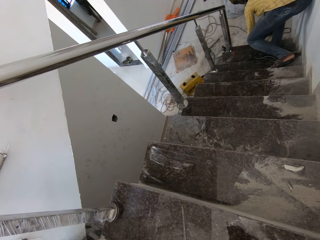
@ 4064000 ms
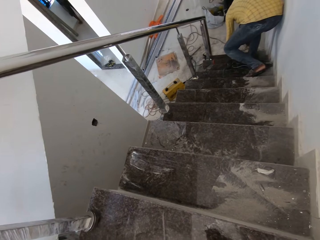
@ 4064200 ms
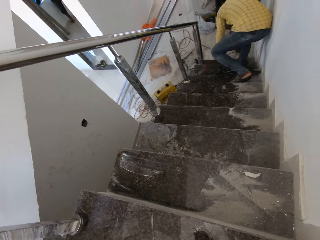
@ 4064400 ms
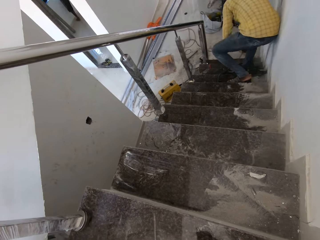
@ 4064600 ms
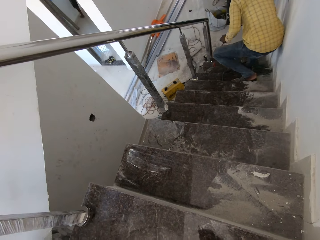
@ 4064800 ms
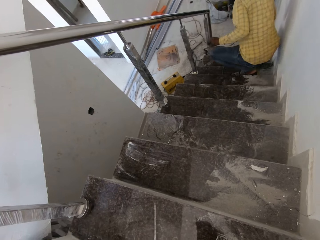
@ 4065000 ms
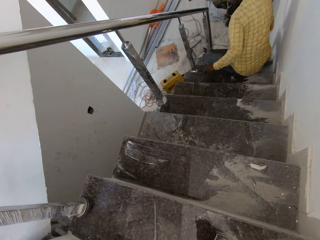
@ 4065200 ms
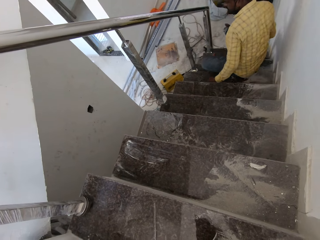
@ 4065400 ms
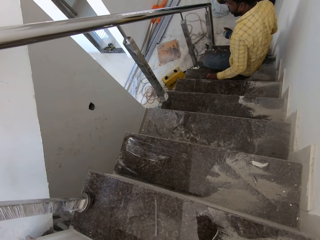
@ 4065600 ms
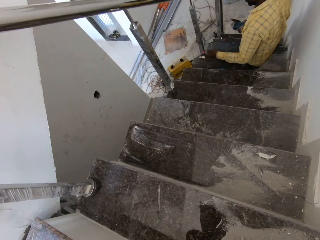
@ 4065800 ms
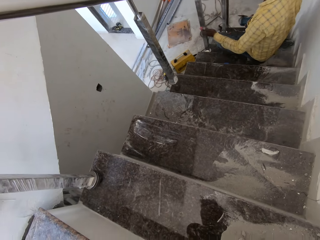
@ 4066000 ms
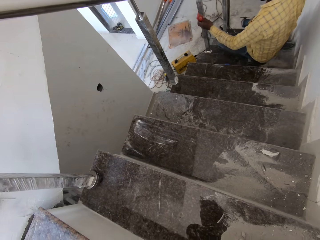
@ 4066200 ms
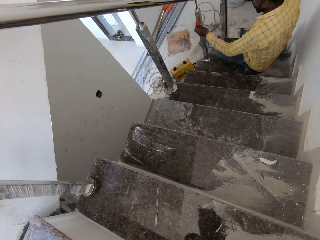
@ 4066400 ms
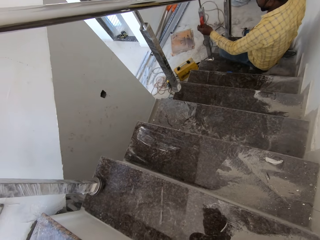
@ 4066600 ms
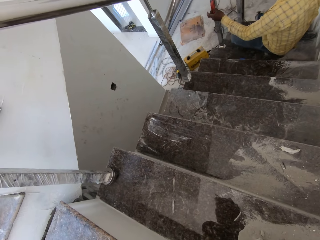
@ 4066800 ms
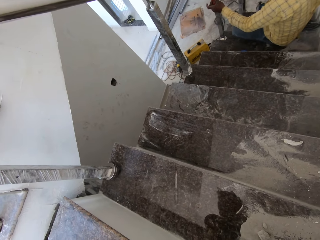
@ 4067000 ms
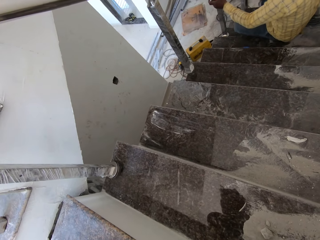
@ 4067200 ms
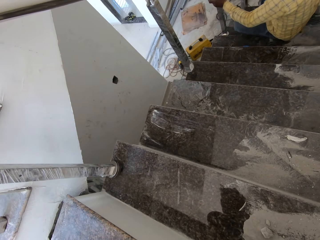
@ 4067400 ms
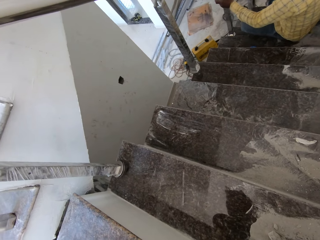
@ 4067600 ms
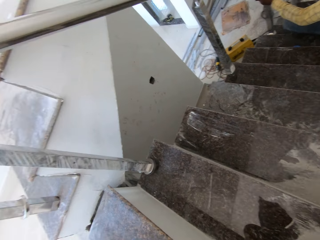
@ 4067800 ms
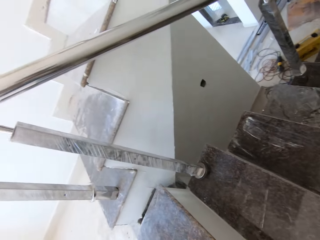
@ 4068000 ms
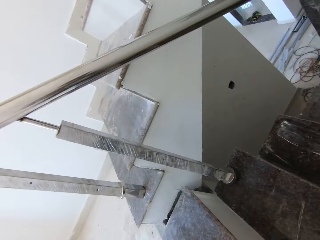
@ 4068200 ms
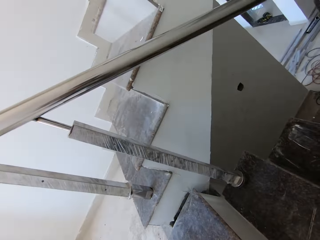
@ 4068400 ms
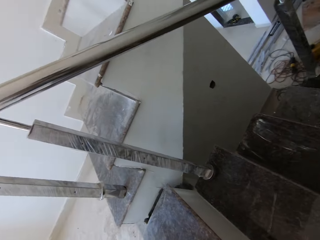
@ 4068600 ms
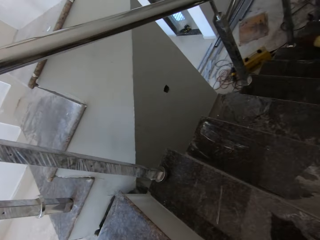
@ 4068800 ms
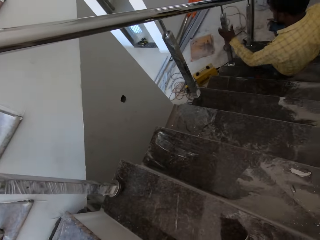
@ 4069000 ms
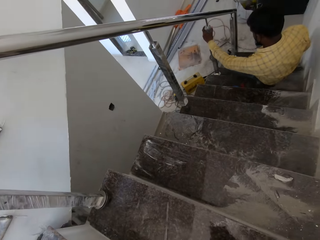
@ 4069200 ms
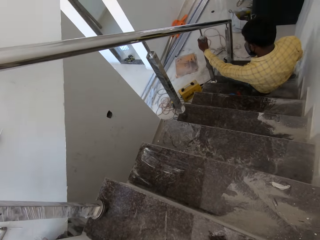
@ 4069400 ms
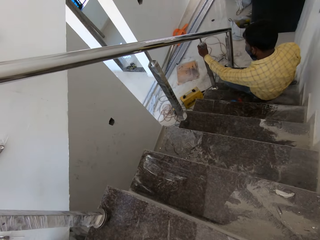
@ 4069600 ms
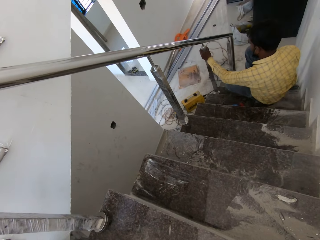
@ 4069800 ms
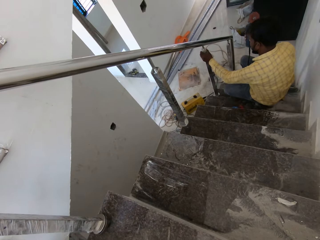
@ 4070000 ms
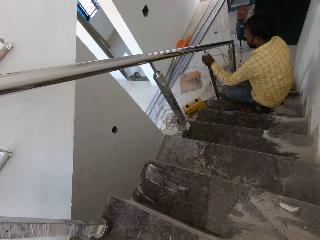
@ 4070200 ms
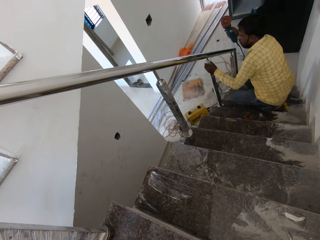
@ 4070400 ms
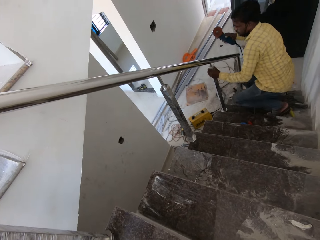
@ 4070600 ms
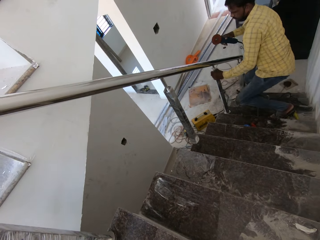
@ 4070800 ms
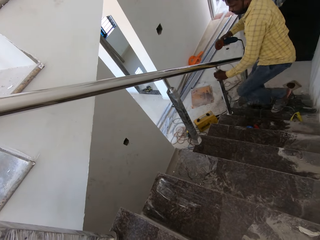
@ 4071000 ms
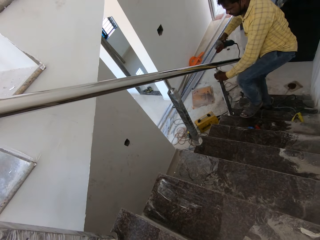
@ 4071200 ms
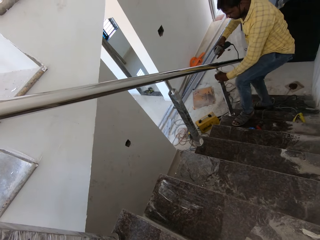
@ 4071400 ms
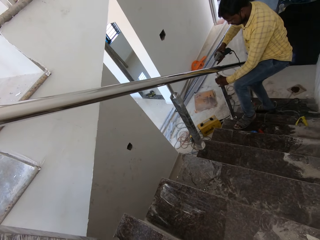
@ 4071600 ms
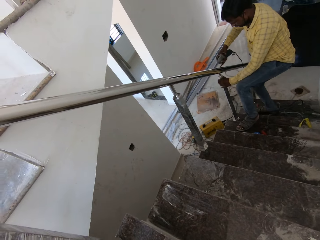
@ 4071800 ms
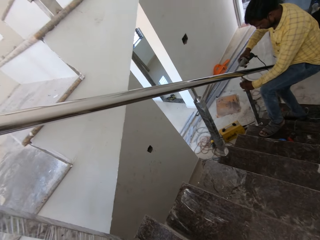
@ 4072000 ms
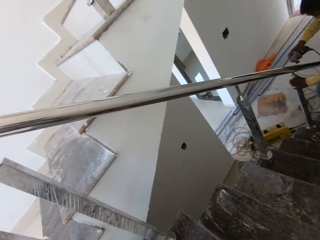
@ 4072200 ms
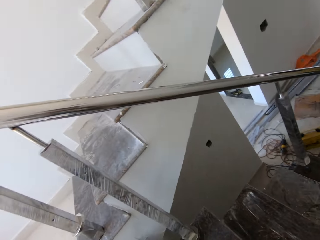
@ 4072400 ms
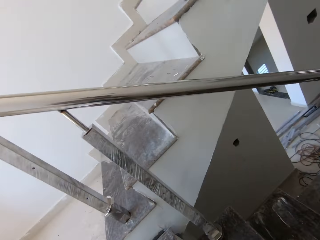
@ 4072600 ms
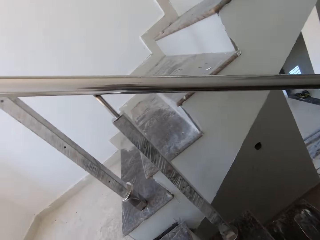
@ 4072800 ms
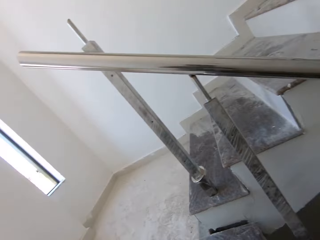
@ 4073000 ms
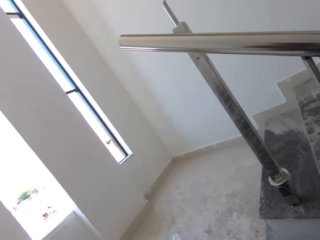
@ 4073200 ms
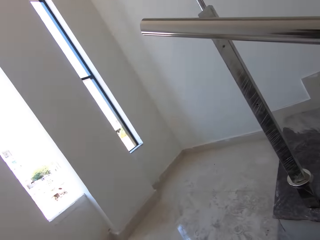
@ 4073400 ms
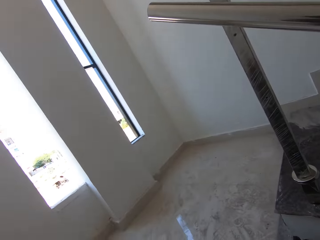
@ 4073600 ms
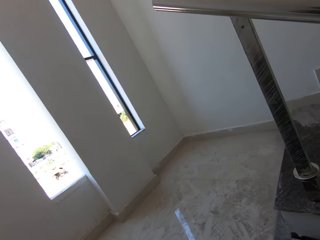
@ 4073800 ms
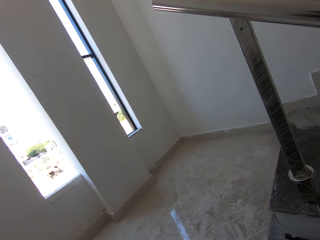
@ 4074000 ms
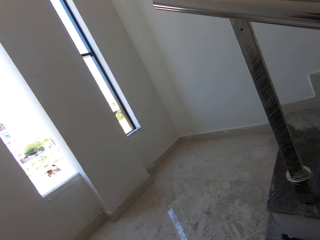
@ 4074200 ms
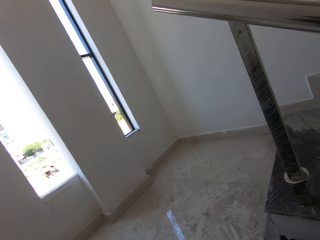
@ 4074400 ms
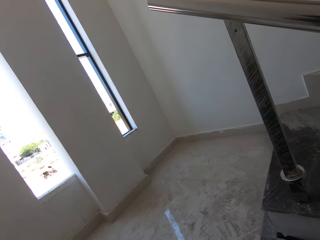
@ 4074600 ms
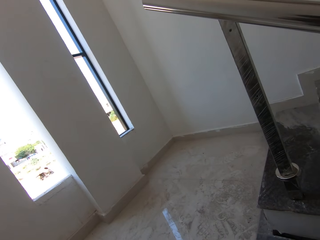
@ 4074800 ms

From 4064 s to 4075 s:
The man picks up the sander from the floor with his right hand. He puts the spirit level against the baluster of the handrail with his left hand. He holds the baluster with his left hand. He deburrs the stainless steel handrail with an angle grinder in his right hand.

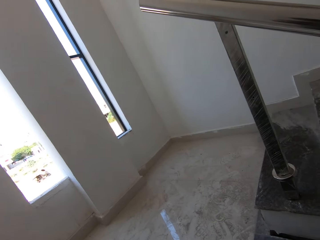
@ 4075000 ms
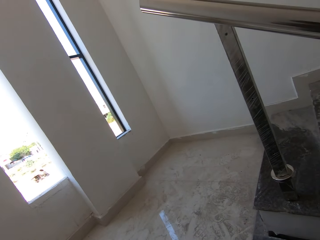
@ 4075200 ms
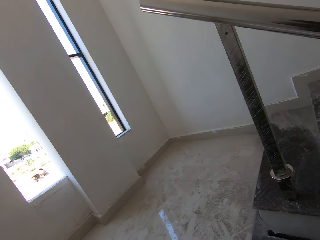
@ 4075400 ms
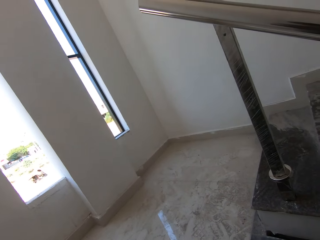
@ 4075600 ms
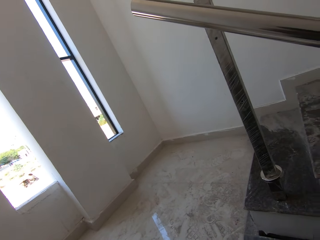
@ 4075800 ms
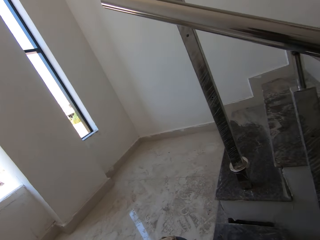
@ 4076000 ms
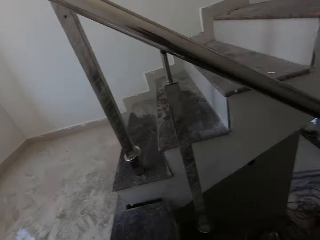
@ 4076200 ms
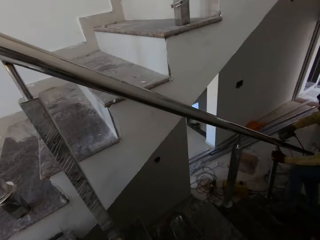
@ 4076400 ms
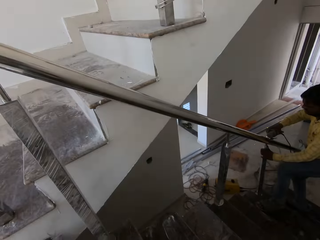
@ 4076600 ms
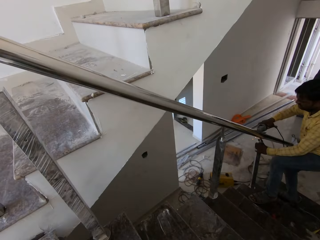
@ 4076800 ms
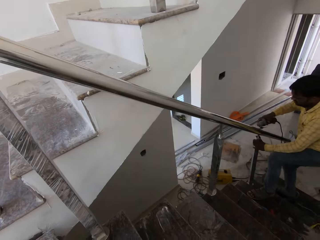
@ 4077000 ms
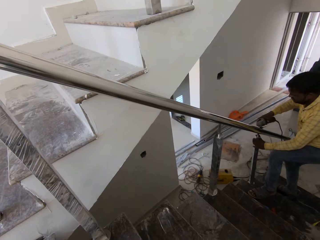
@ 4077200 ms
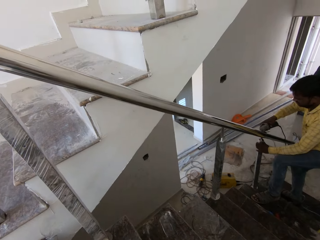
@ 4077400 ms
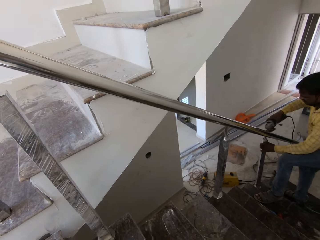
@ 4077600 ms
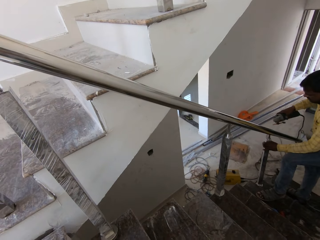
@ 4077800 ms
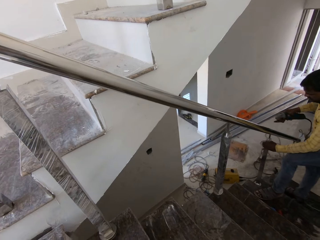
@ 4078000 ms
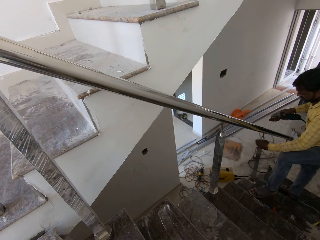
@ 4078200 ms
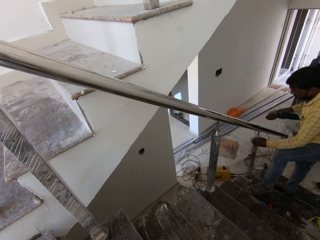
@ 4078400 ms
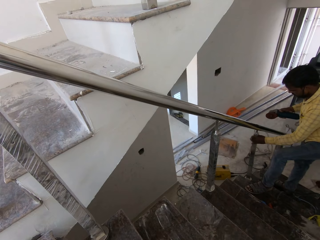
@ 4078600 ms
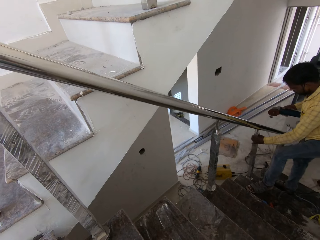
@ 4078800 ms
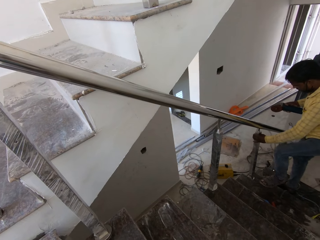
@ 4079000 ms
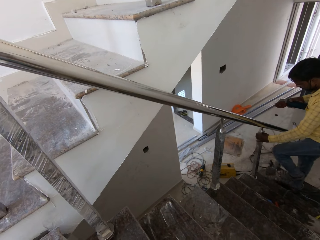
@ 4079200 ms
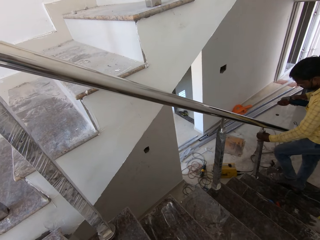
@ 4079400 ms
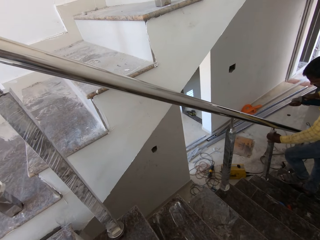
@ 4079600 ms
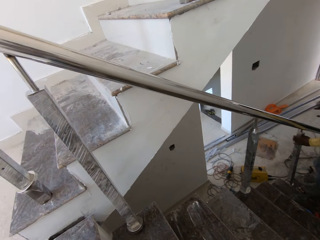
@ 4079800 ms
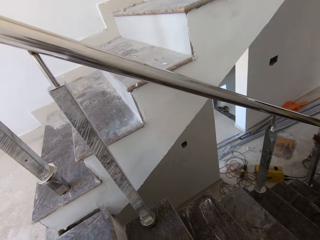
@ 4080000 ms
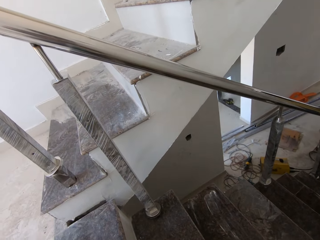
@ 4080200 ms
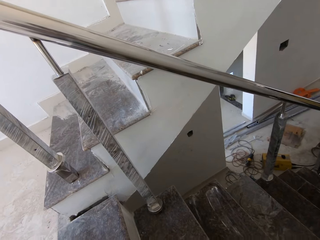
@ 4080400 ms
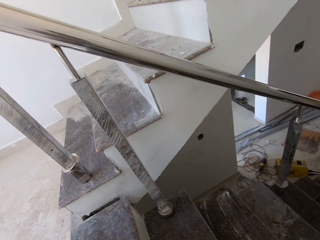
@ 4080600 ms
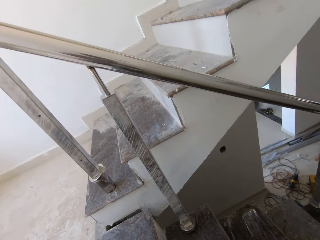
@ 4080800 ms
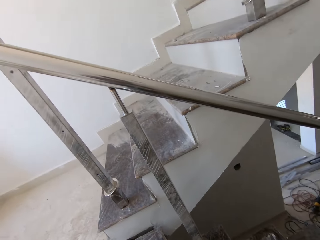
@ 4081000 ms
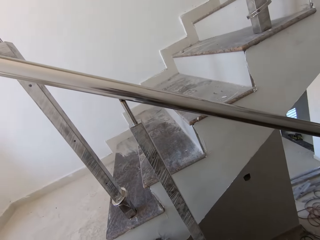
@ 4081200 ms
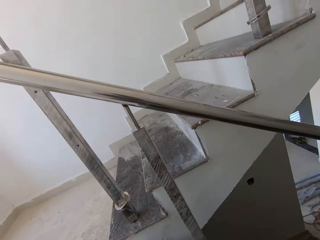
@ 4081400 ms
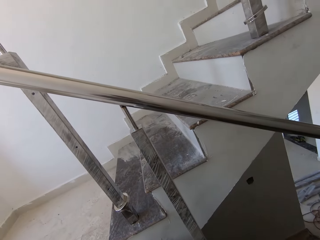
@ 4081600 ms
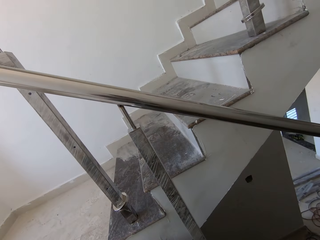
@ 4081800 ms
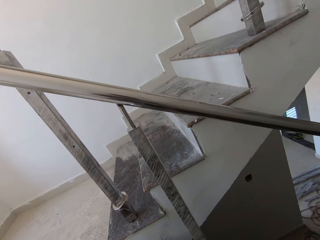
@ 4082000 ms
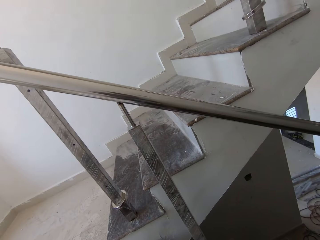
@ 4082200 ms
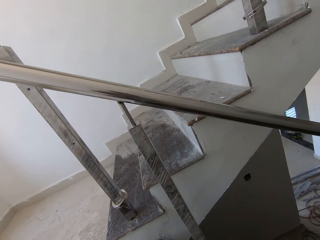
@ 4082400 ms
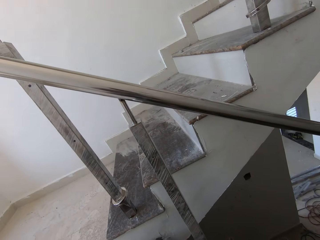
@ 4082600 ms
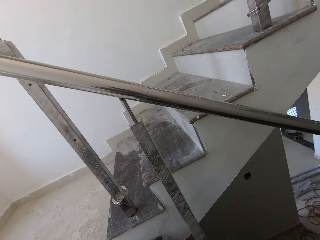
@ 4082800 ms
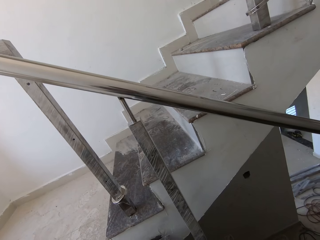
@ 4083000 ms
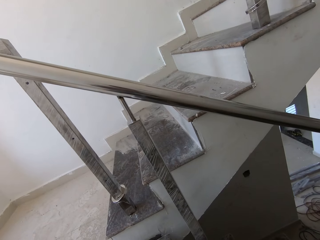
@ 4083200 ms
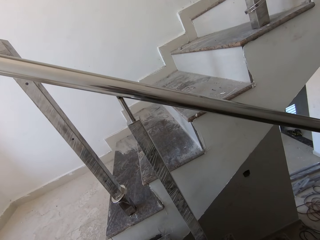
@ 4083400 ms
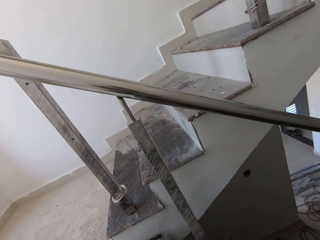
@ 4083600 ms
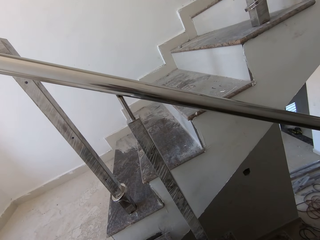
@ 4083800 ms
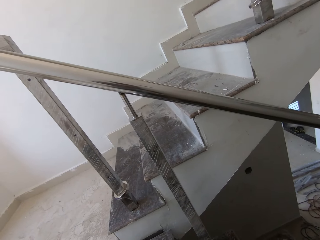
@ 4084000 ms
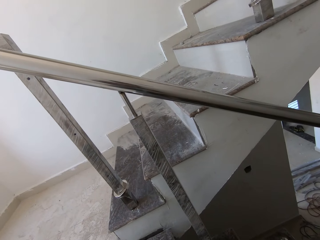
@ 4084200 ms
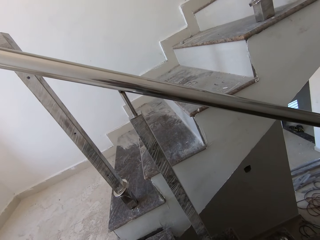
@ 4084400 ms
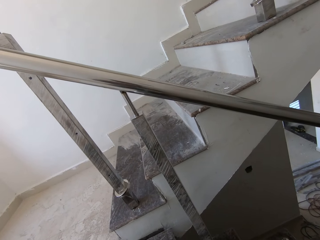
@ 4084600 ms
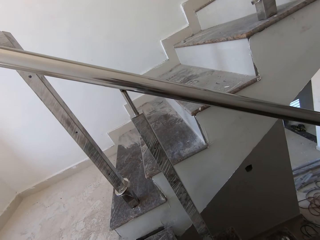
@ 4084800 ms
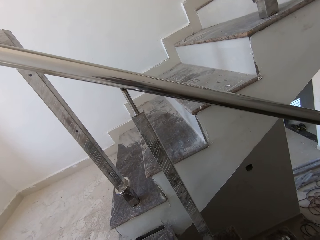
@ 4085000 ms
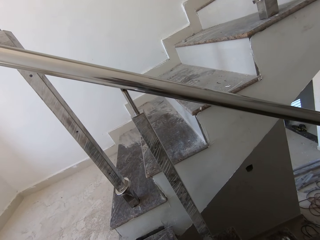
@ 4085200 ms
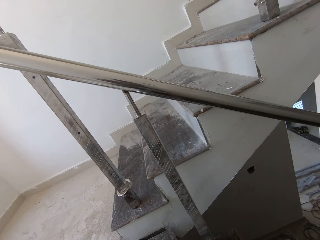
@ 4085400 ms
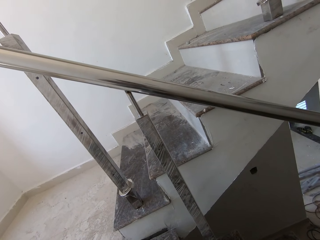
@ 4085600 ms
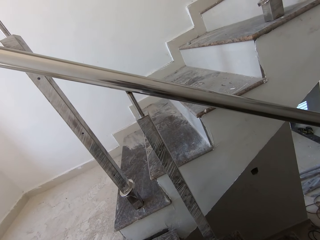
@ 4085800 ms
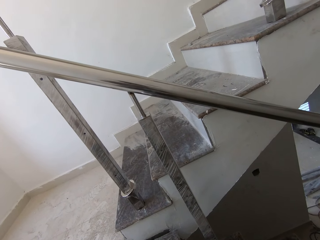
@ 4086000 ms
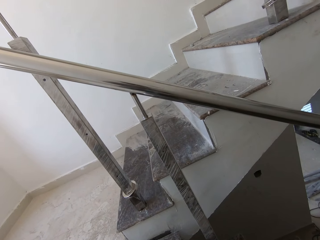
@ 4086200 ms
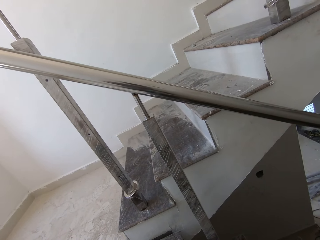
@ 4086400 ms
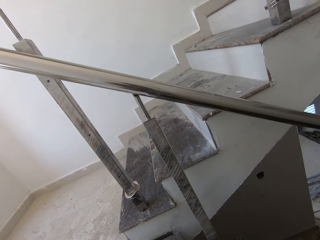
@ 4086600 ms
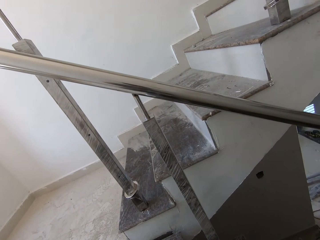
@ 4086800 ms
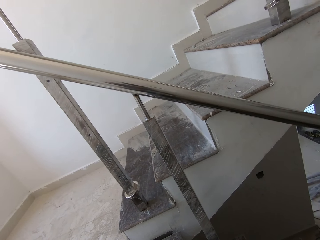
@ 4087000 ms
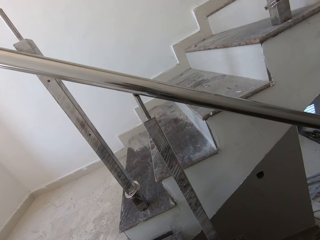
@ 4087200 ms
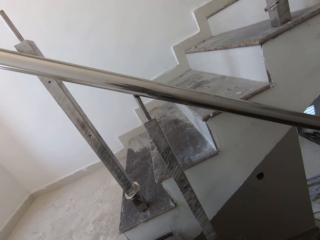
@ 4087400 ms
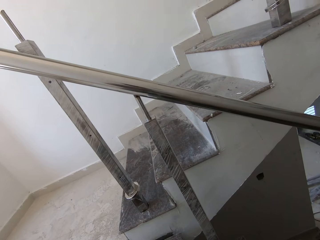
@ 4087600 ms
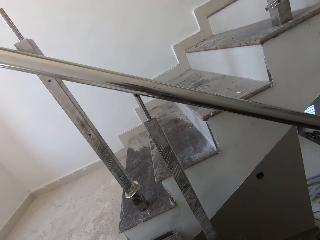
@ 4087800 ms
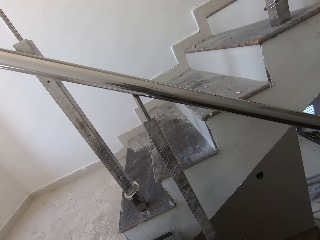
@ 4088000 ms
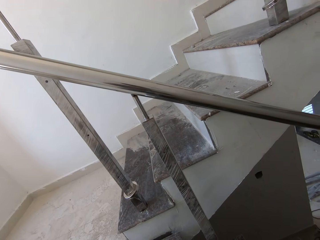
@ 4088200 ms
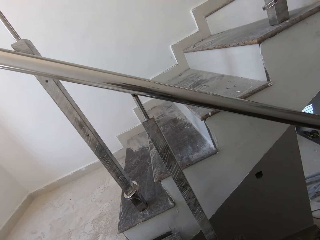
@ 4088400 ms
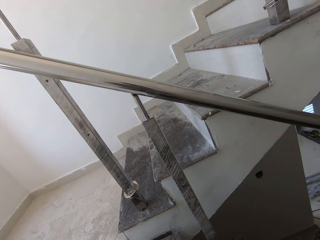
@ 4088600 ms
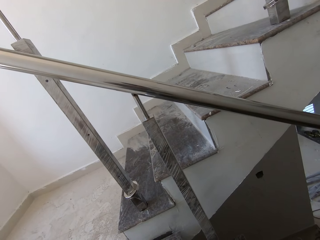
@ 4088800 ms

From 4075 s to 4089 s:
The man adjusts the baluster of the handrail with his left hand.
